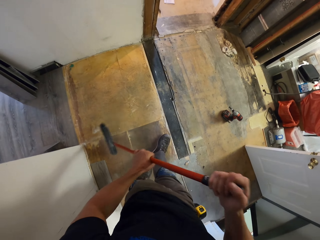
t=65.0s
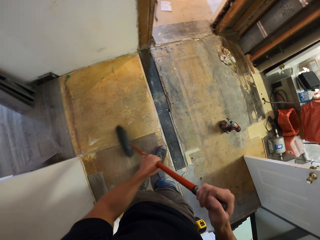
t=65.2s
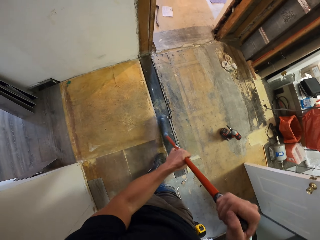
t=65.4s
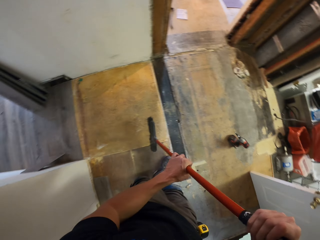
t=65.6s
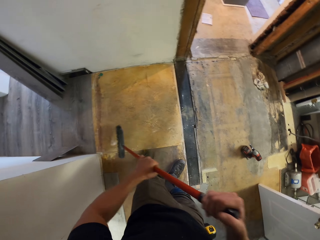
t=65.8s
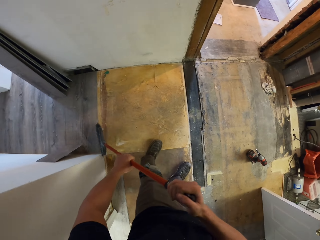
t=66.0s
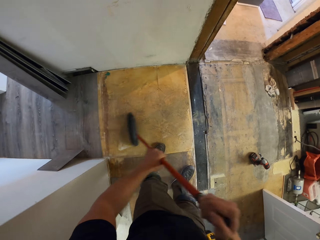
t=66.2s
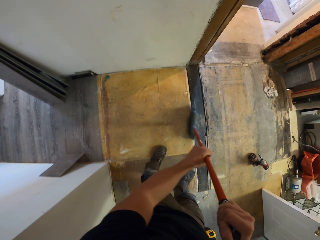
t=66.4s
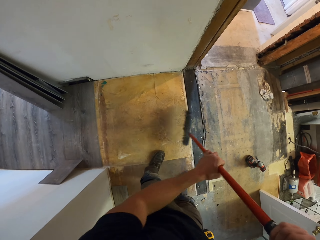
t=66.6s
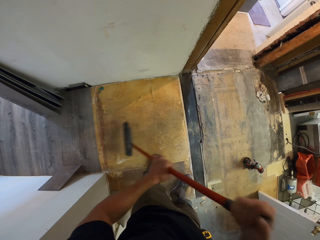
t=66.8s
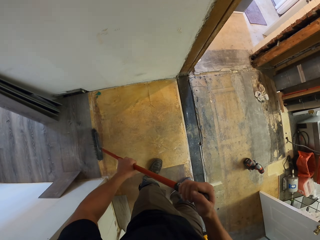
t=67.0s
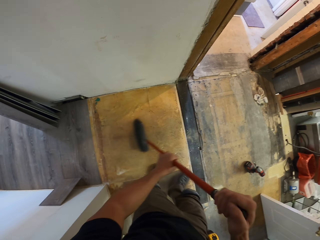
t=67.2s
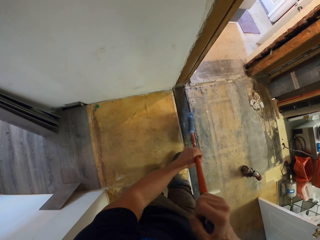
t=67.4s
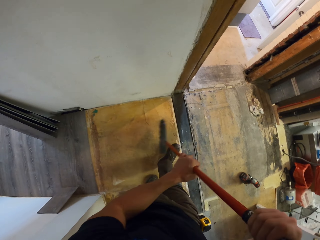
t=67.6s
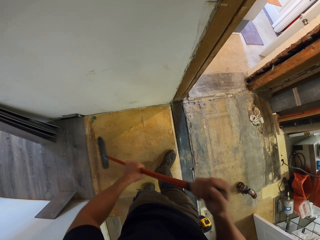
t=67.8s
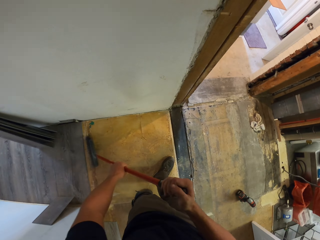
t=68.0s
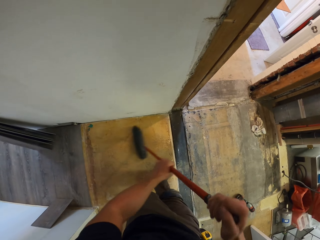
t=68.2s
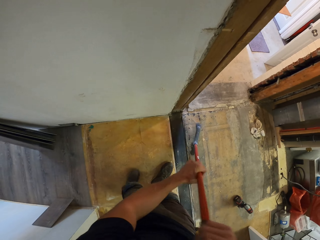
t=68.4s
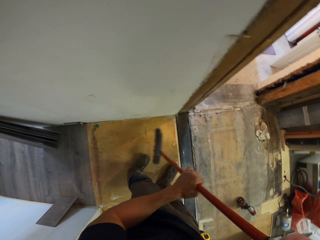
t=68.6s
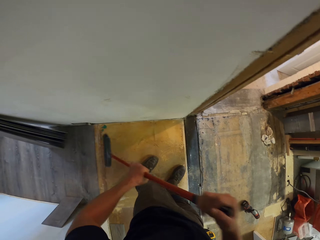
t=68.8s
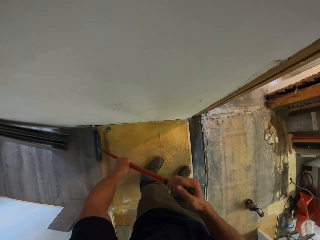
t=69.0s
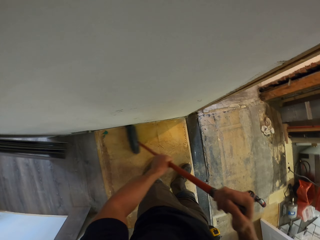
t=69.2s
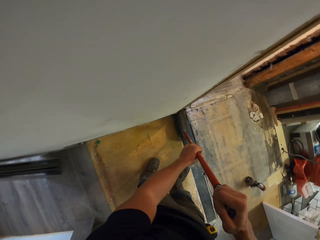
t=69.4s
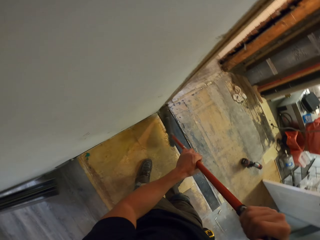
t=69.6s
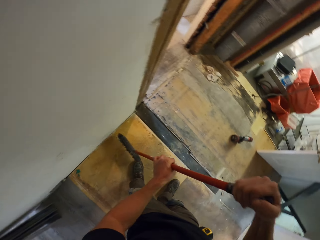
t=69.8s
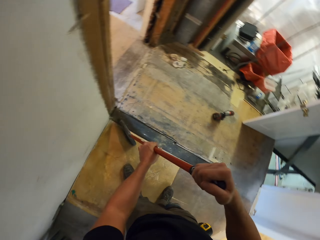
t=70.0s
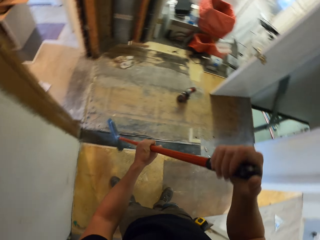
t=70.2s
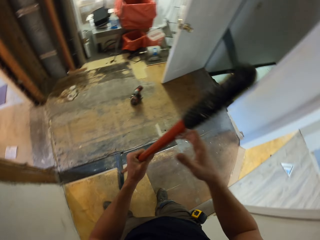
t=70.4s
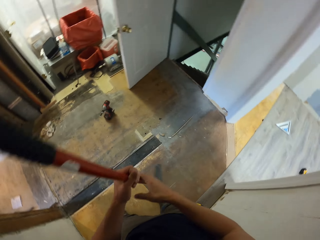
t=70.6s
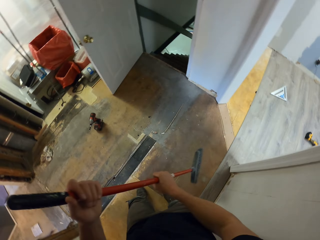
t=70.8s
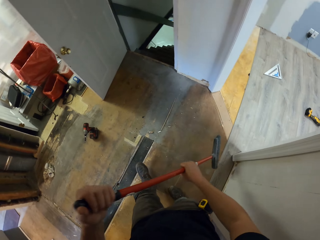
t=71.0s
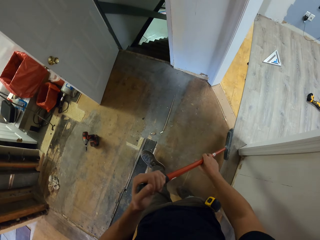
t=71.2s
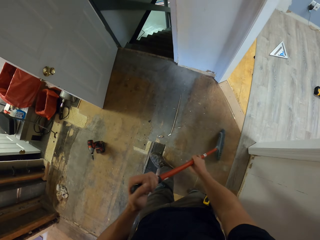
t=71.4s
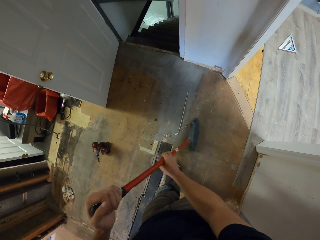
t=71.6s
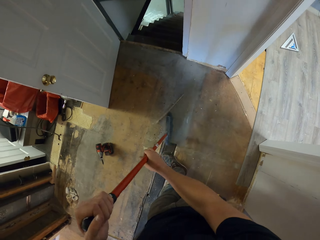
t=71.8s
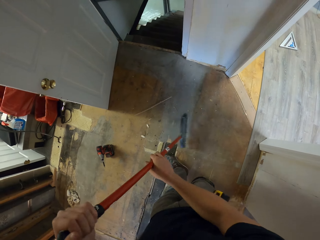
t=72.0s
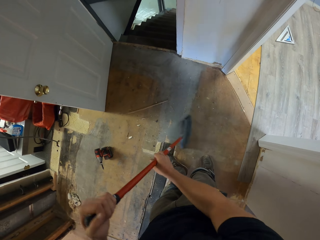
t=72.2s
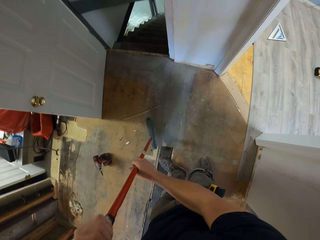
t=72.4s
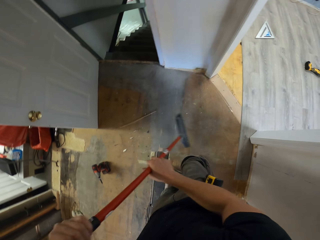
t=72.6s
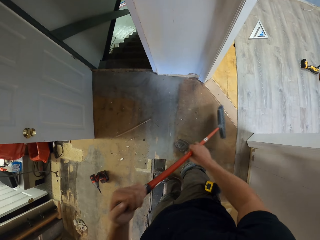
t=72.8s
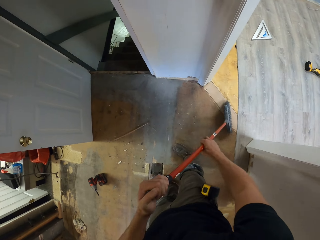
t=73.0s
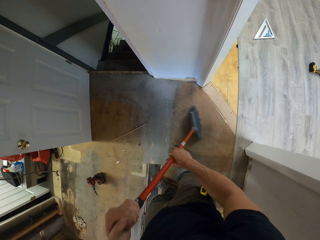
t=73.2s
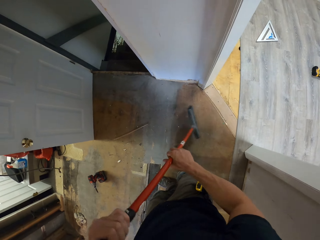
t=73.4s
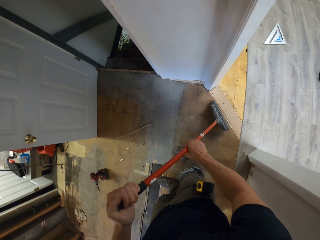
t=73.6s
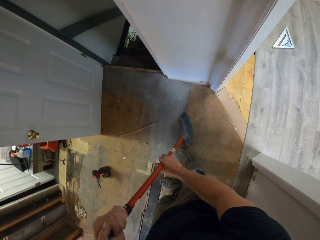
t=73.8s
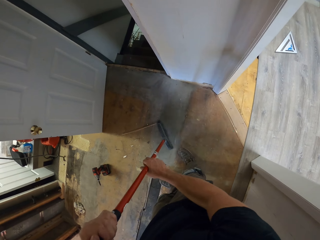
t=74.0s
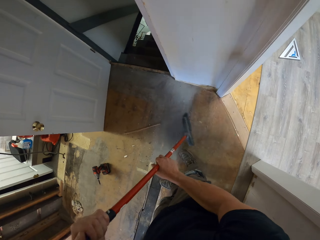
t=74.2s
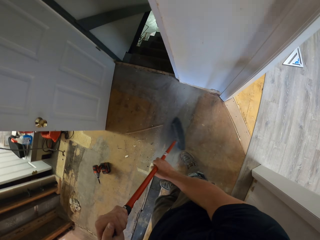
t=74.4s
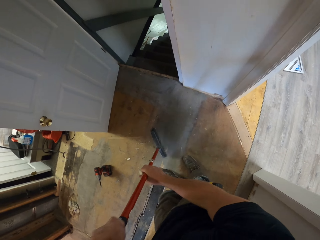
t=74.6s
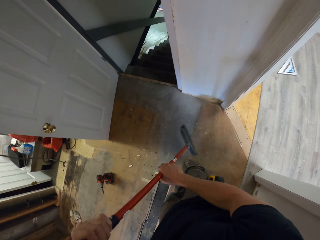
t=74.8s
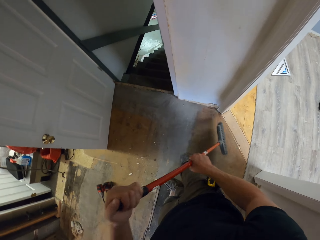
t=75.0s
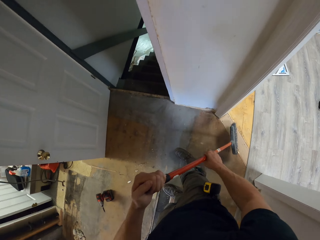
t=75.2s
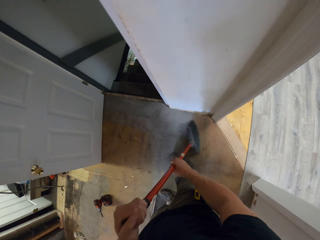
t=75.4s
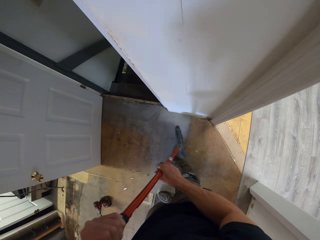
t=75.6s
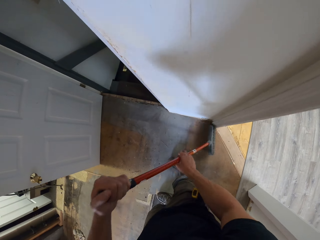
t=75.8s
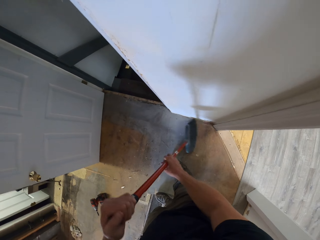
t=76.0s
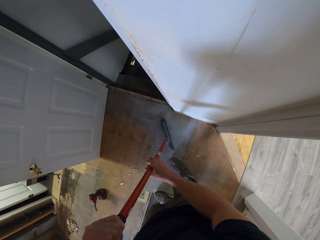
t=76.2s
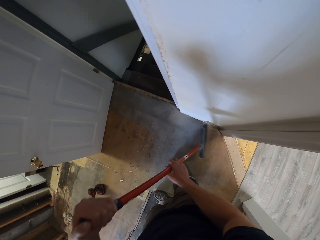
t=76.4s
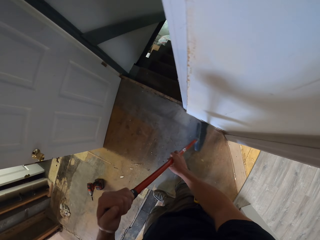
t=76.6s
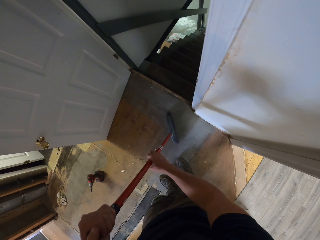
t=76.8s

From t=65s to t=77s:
The camera wearer swings the right hand. They hold the broom with the right hand. They sweep the floor using the broom.

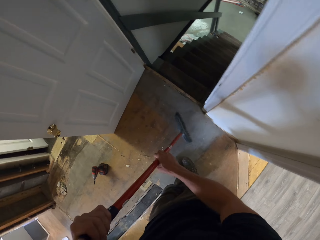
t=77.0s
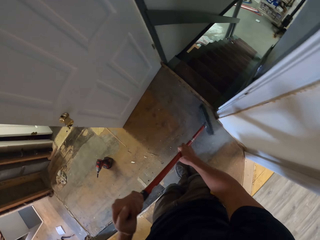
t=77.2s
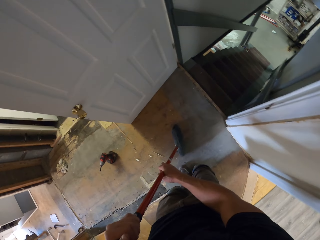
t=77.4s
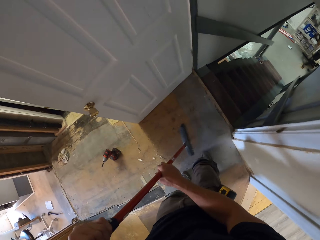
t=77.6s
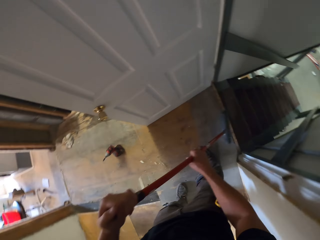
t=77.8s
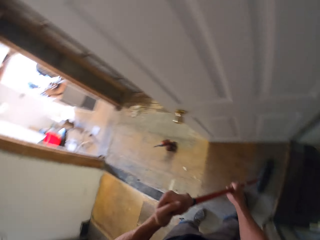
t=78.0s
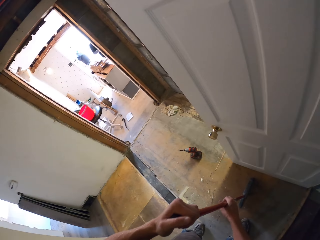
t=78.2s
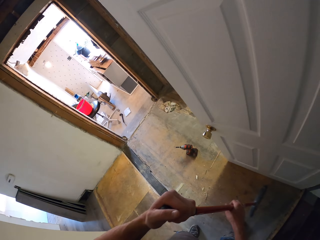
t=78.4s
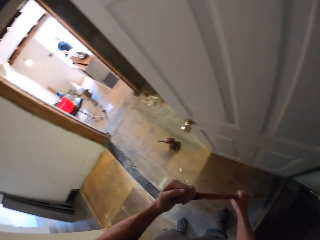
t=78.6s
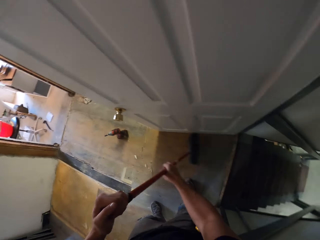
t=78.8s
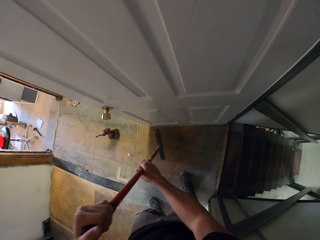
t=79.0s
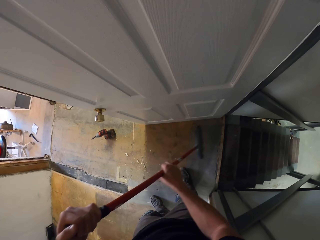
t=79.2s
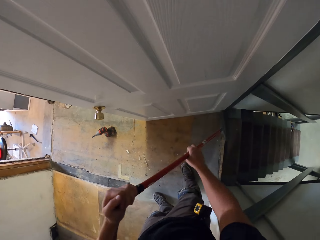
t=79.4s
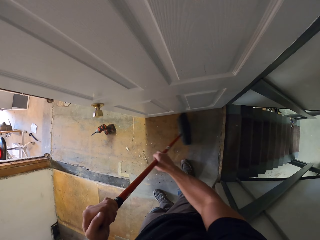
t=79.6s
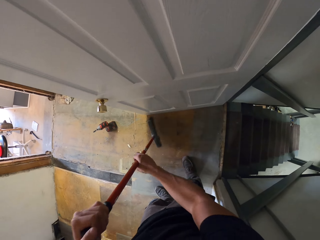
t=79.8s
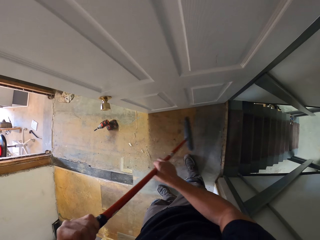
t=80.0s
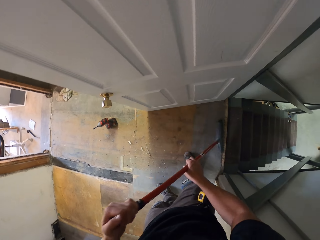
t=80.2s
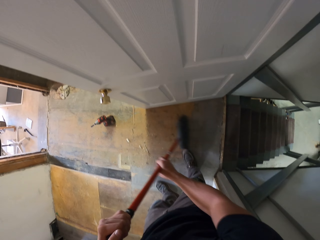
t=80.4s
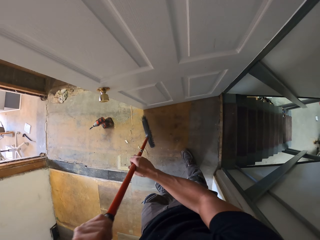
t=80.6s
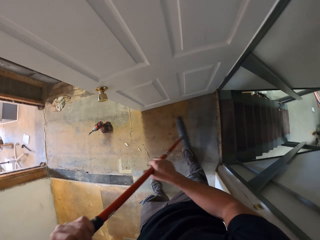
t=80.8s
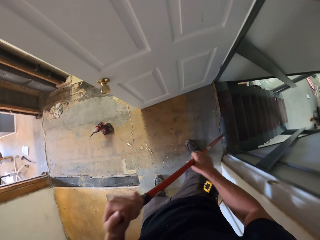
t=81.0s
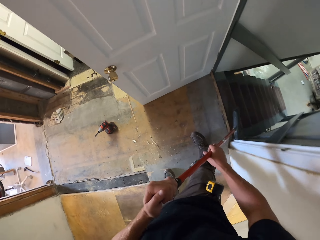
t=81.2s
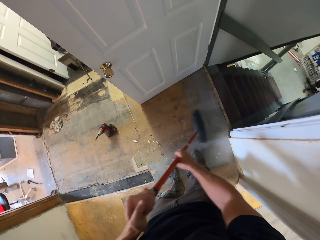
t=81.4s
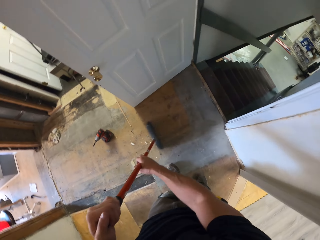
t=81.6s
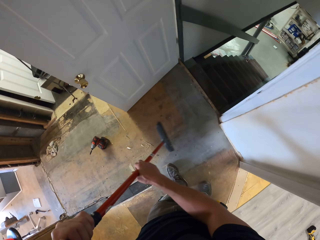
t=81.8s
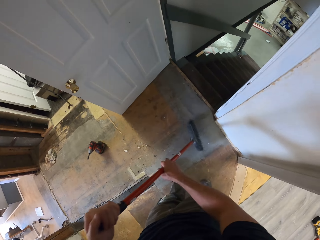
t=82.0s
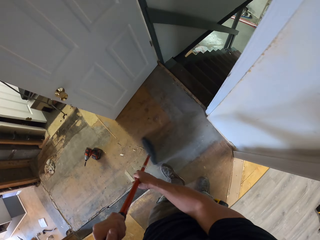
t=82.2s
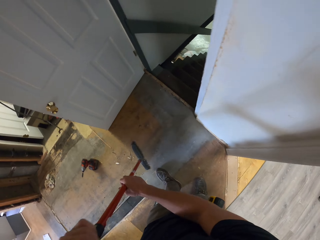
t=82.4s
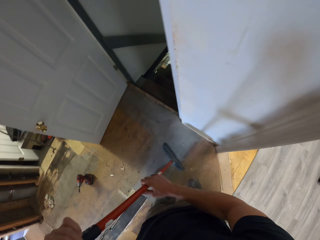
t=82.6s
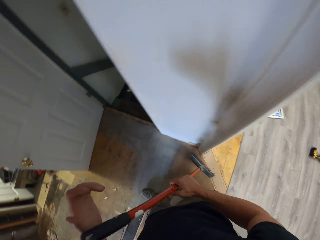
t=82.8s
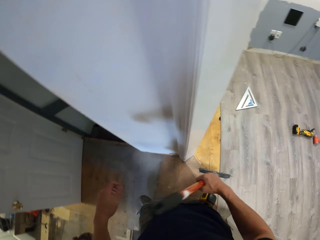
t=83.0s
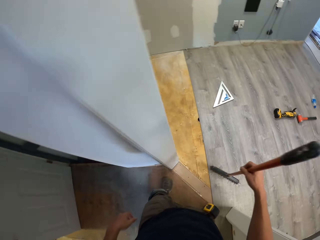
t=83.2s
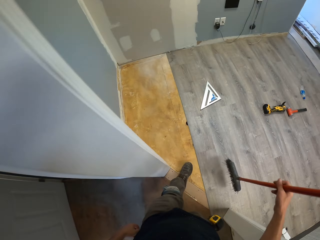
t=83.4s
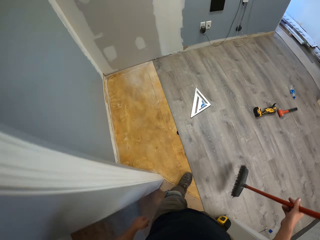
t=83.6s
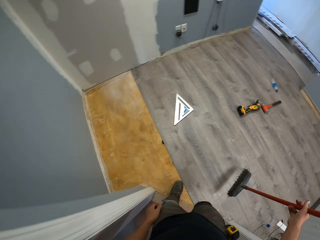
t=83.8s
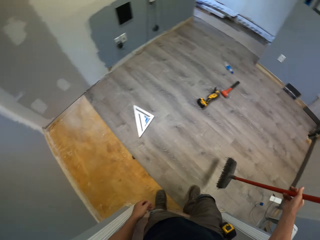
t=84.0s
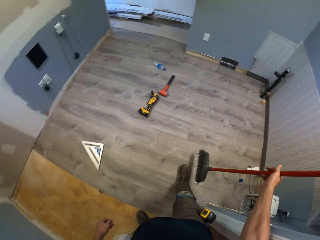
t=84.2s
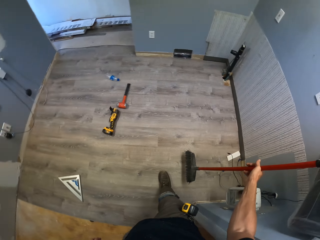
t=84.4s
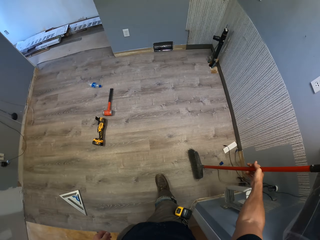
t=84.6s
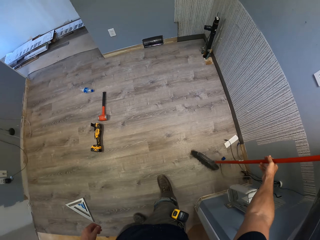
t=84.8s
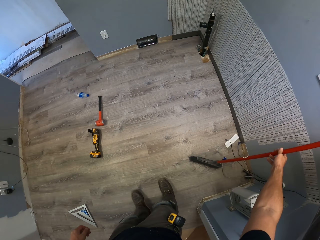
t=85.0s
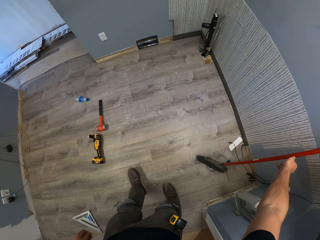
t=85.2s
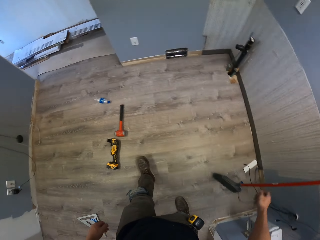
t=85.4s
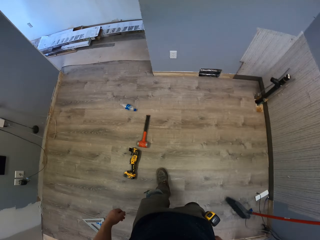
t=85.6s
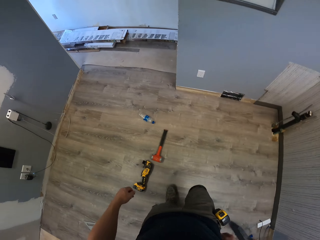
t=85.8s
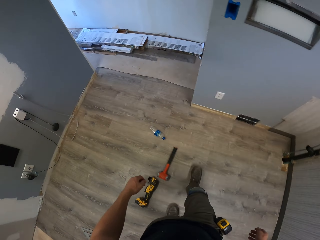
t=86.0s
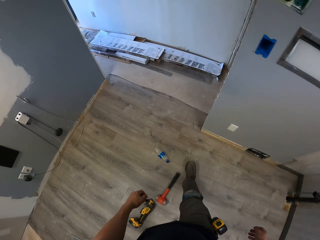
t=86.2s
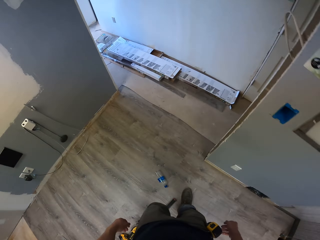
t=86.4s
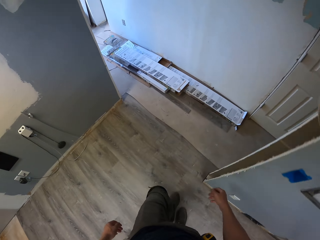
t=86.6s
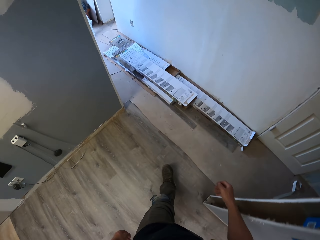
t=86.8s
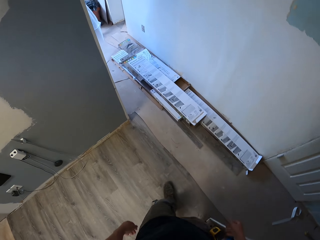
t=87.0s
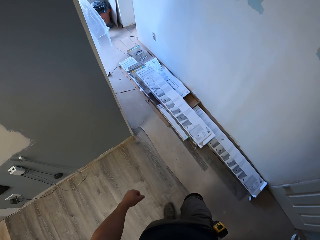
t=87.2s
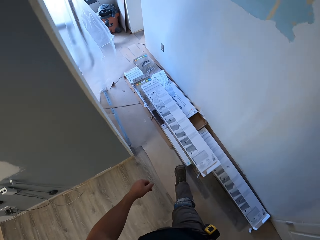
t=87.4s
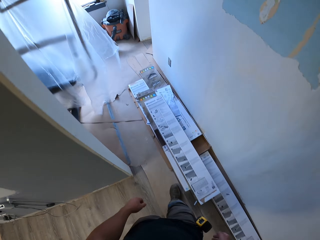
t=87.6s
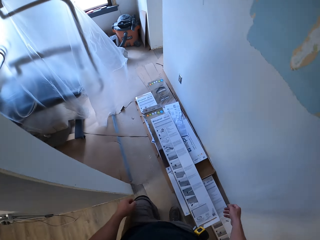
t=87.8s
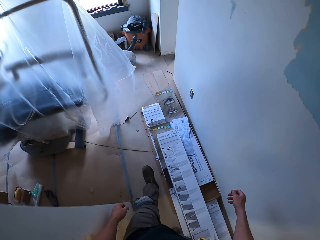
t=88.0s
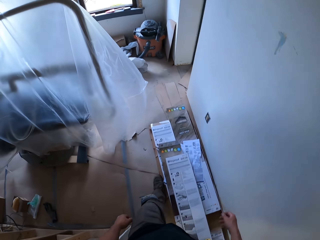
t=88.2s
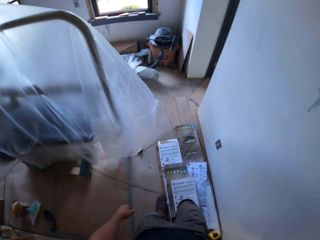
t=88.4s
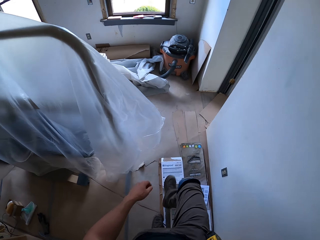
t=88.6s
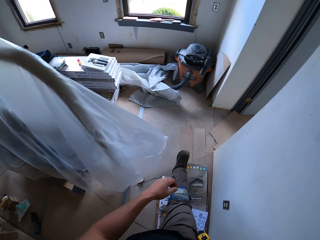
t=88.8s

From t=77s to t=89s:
The camera wearer swings the right hand. They lean the broom against the wall. They swing the right hand. They walk in the house.
